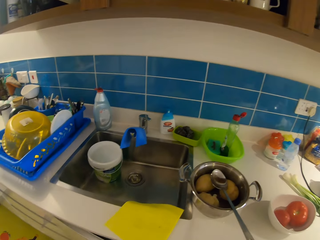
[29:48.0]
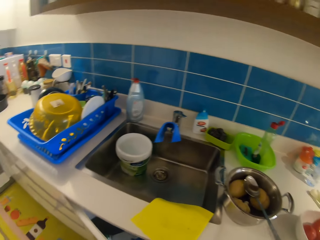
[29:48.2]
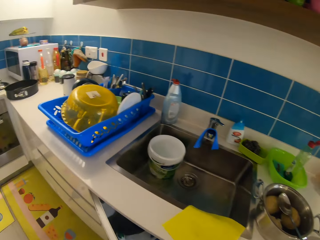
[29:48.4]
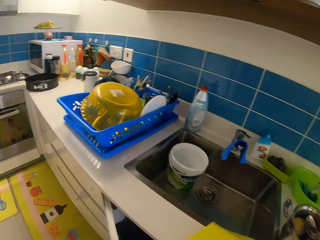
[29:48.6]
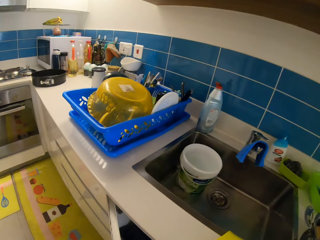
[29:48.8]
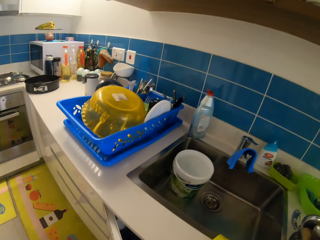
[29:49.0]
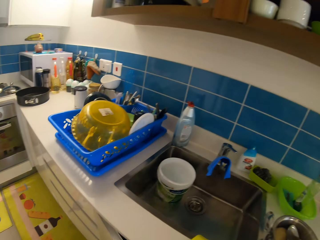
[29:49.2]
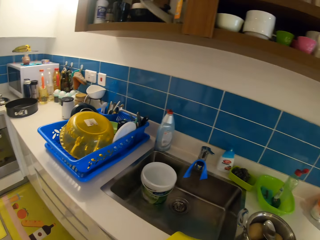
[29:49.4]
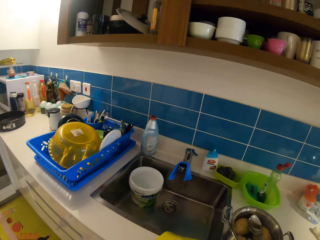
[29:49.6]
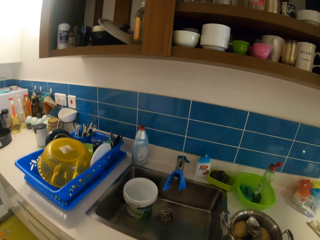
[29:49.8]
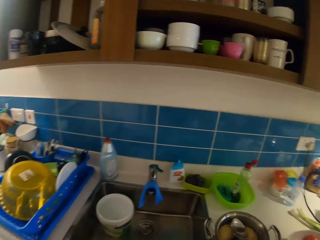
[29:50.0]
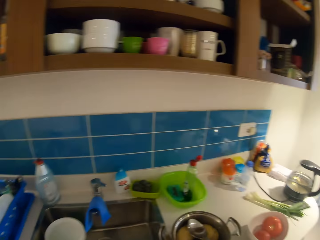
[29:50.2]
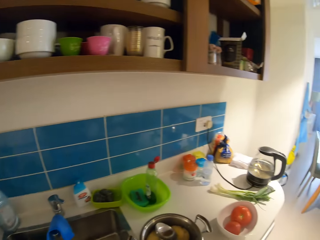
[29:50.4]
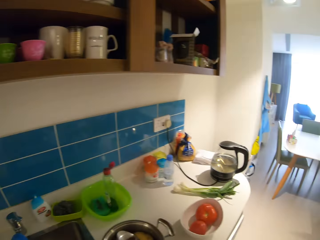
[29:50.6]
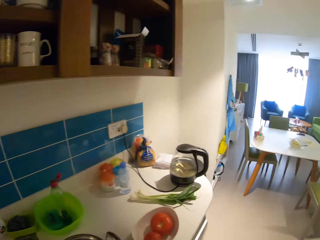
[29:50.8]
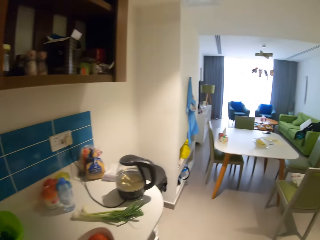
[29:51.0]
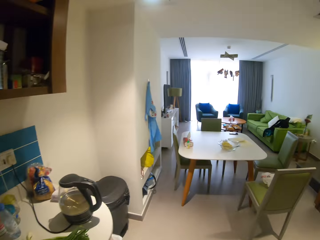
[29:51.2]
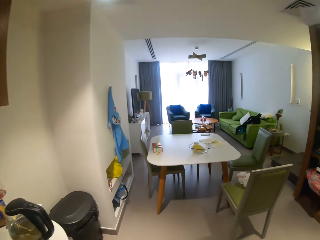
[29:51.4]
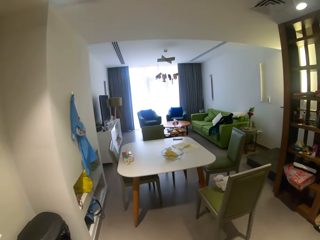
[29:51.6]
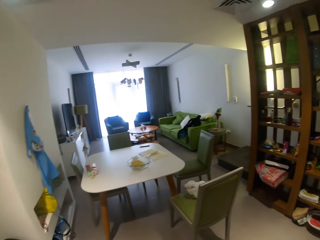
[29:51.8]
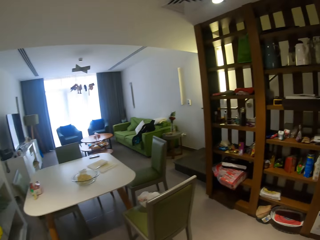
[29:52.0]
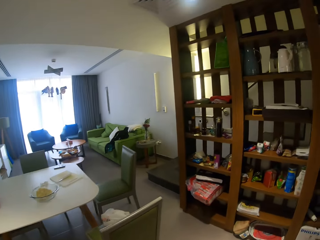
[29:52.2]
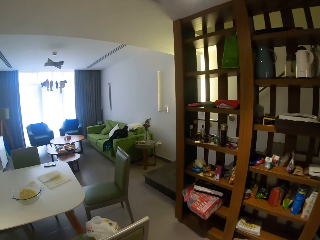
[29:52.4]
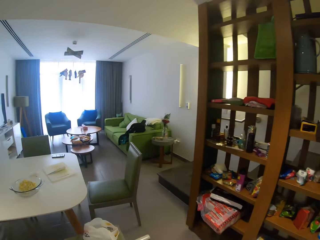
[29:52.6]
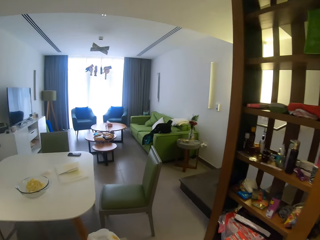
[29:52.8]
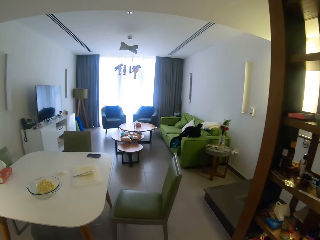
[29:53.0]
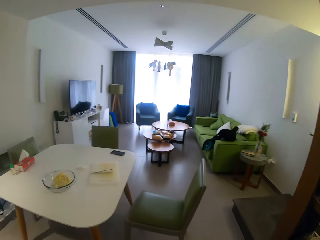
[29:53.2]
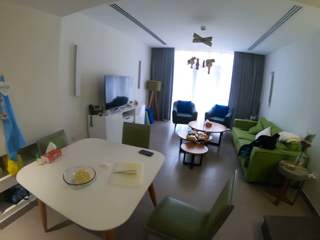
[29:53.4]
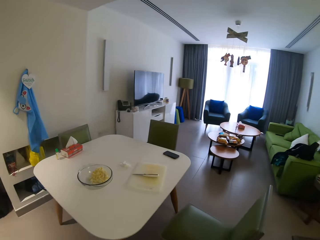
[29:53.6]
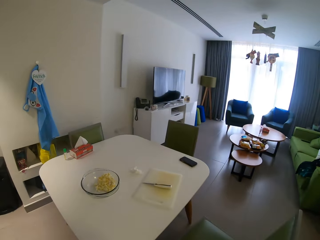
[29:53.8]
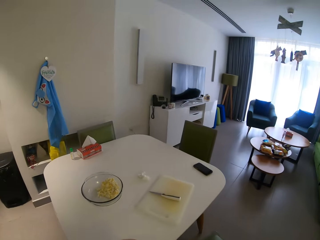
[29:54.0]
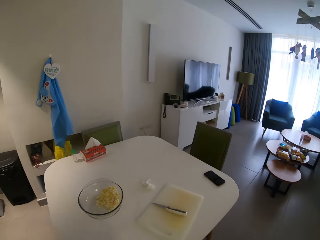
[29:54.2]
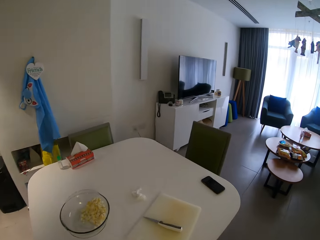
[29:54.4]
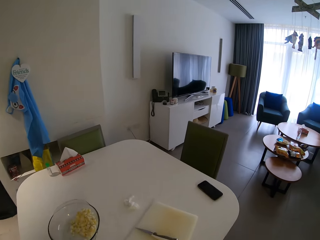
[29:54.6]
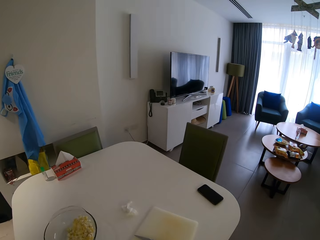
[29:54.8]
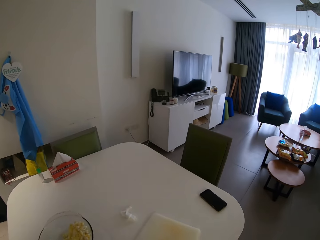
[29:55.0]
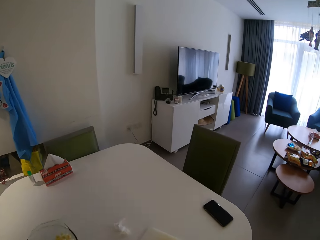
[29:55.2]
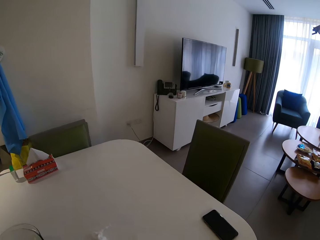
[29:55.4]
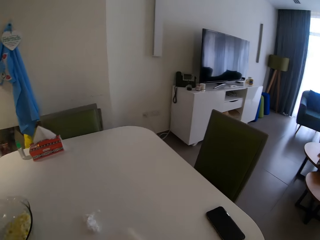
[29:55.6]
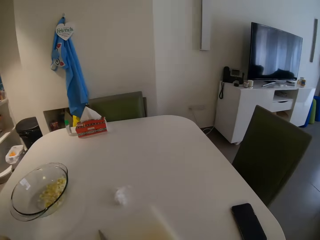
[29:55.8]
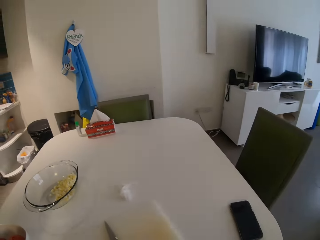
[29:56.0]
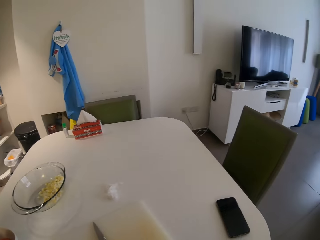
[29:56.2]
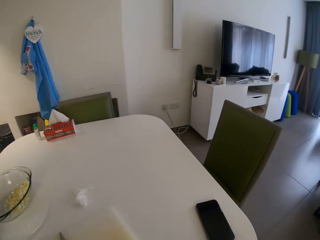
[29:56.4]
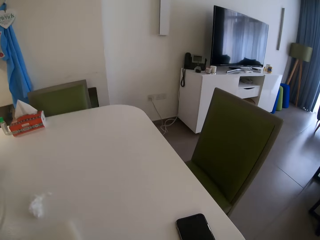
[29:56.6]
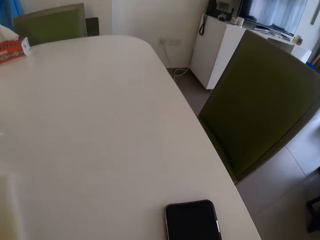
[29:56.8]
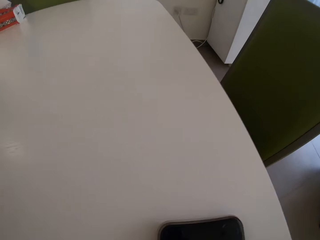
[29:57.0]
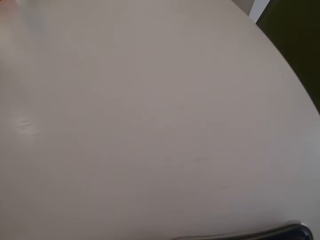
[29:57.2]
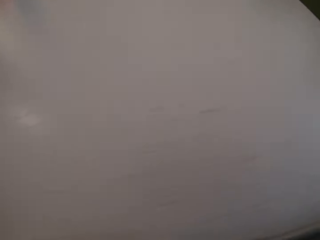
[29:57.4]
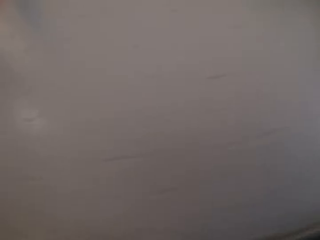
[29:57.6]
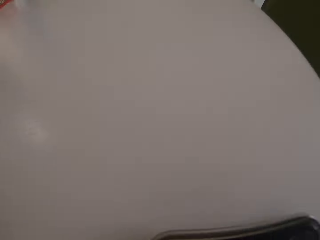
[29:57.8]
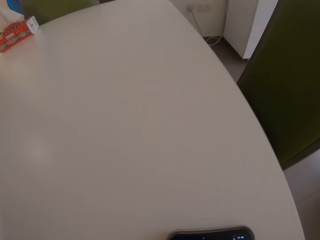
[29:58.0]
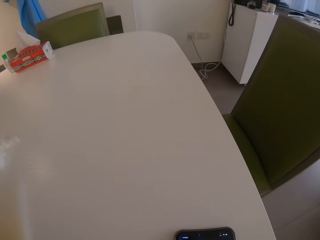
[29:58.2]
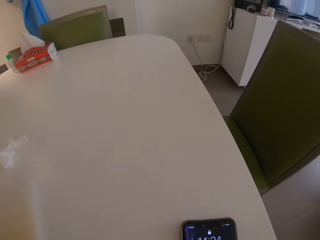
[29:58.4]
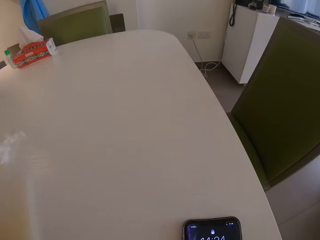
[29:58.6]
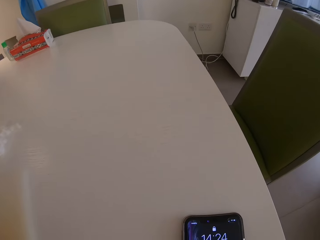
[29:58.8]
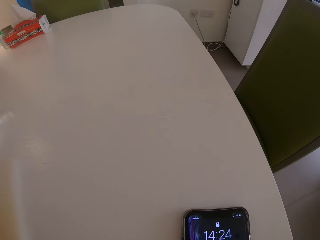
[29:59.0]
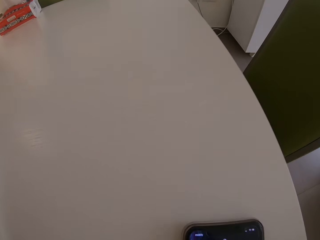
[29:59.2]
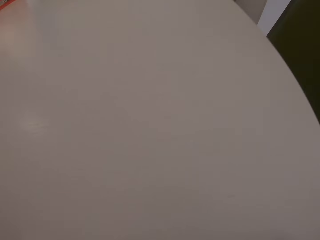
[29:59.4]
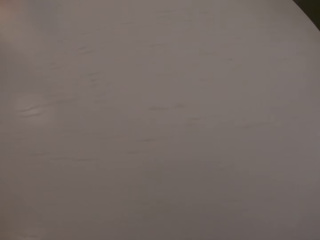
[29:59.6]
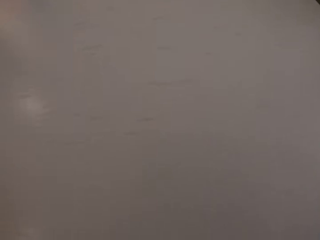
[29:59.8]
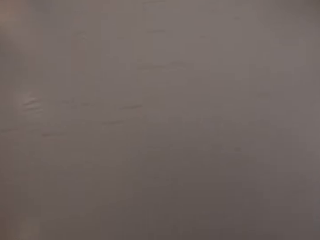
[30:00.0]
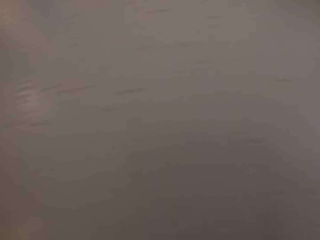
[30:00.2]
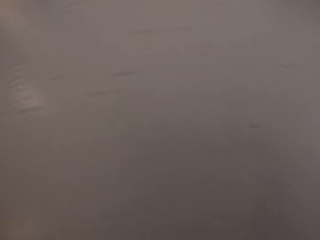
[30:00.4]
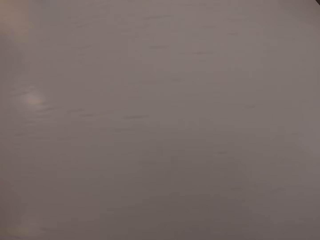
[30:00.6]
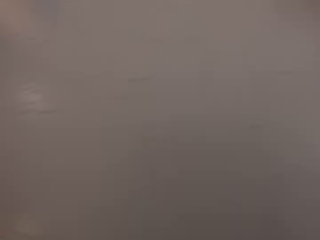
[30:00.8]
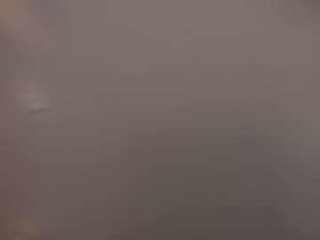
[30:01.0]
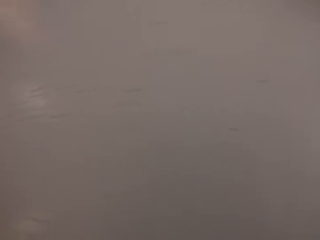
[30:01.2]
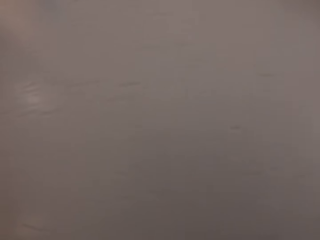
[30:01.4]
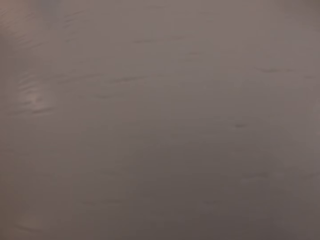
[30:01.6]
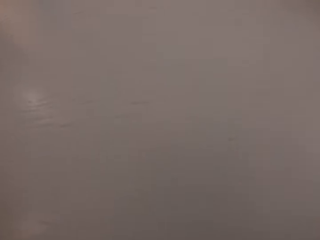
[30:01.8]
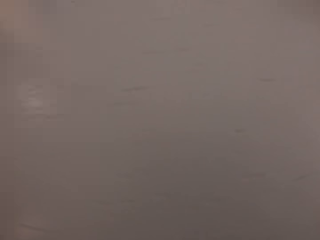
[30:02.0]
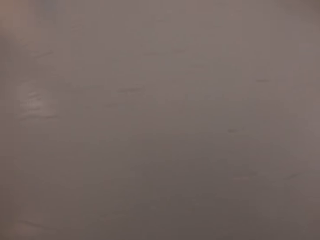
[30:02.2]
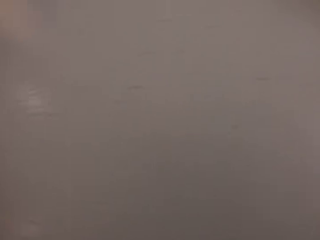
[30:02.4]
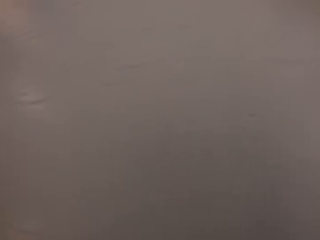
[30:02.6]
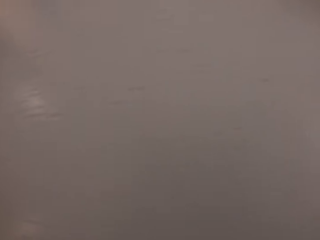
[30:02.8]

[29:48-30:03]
The camera wearer opens the shelf beneath the sink with her left hand. She puts the nylon in the shelf with her left hand. She closes the shelf beneath the sink with her left hand. She walks around the house. She takes the bowl from the counter with her left hand. She drops the bowl on the table with her left hand. She sits on a chair. She looks at the table. She plays music on the phone.

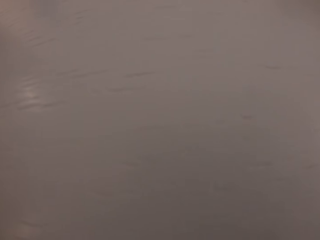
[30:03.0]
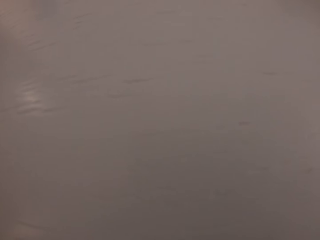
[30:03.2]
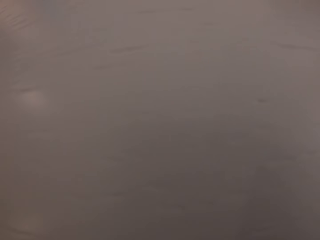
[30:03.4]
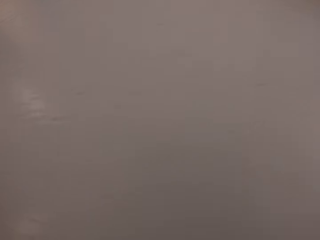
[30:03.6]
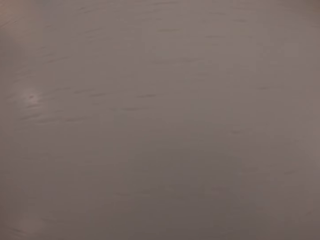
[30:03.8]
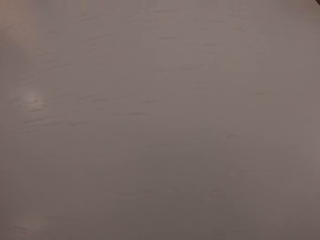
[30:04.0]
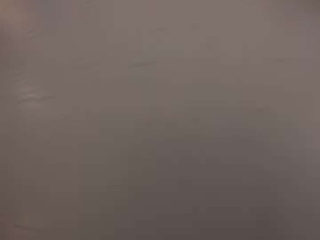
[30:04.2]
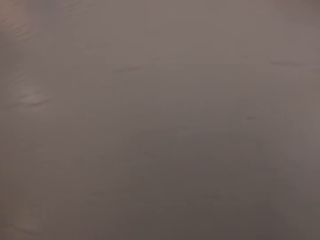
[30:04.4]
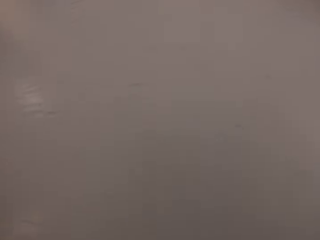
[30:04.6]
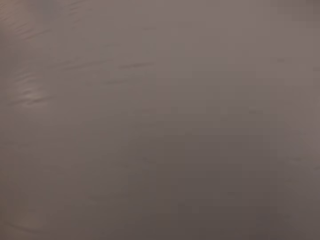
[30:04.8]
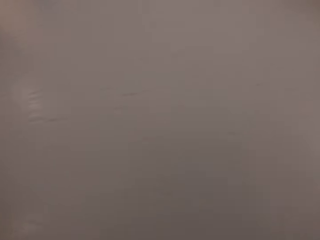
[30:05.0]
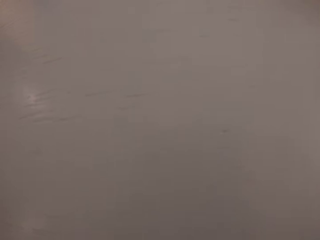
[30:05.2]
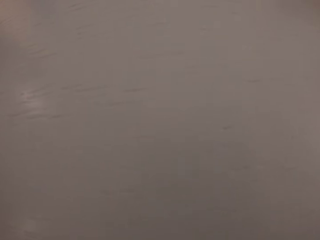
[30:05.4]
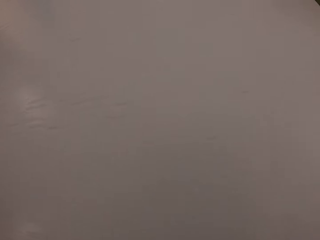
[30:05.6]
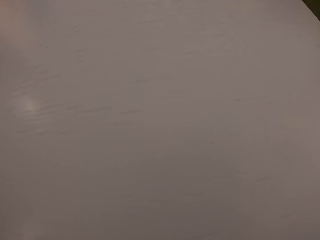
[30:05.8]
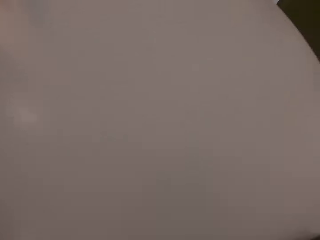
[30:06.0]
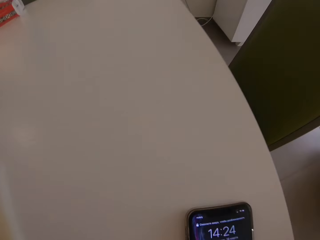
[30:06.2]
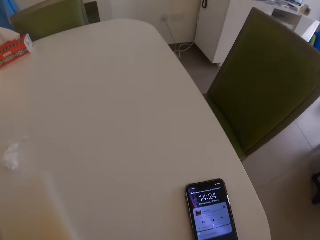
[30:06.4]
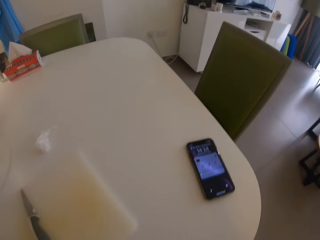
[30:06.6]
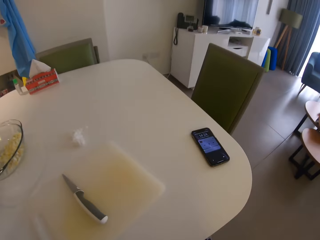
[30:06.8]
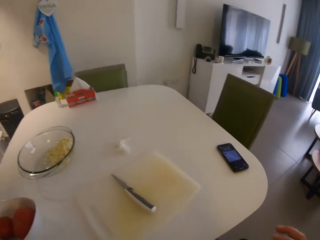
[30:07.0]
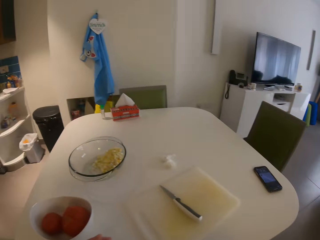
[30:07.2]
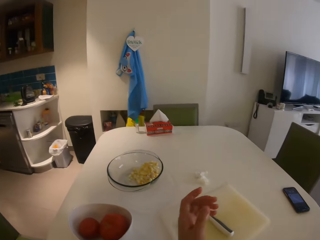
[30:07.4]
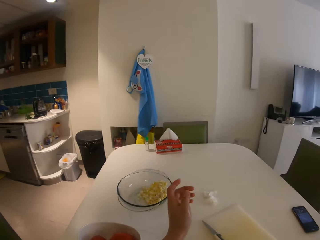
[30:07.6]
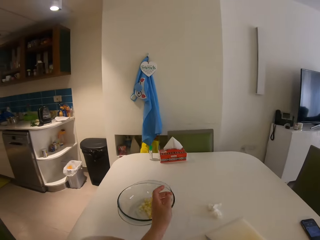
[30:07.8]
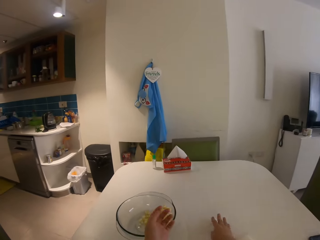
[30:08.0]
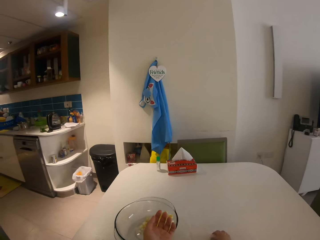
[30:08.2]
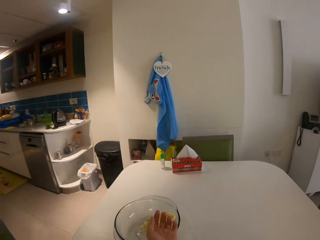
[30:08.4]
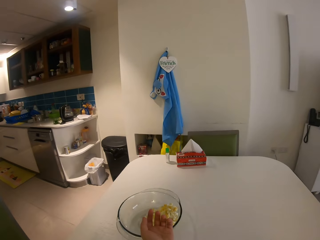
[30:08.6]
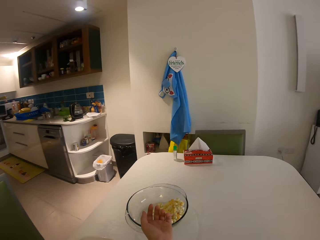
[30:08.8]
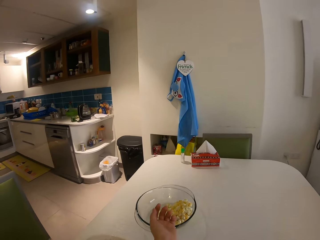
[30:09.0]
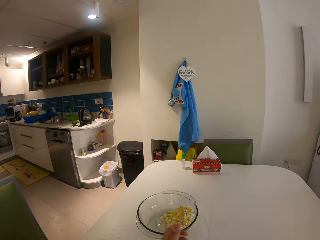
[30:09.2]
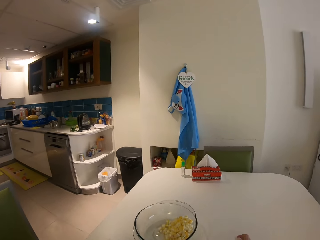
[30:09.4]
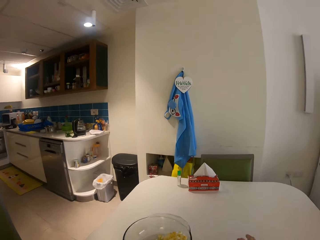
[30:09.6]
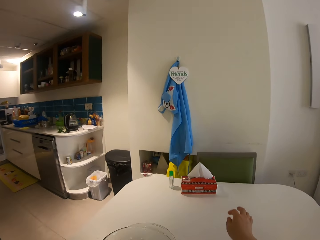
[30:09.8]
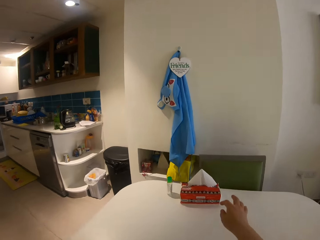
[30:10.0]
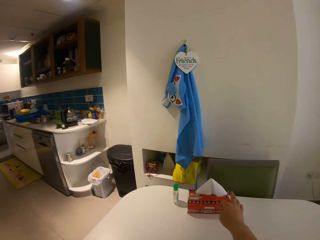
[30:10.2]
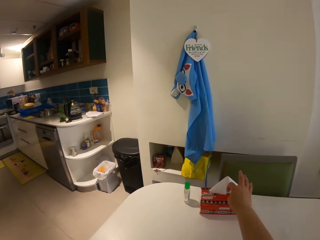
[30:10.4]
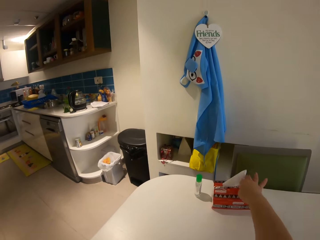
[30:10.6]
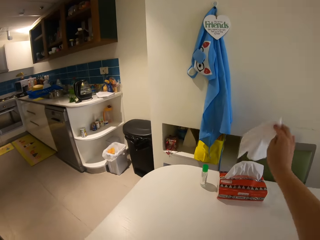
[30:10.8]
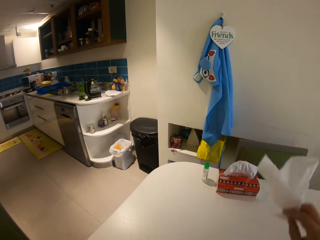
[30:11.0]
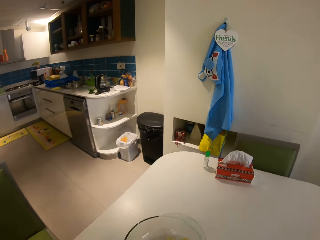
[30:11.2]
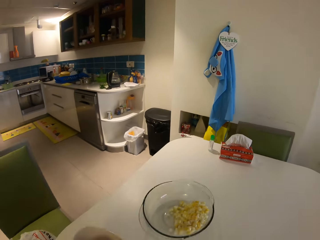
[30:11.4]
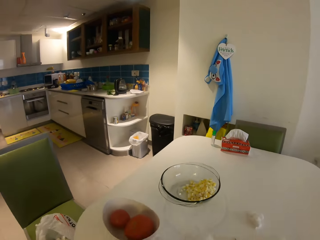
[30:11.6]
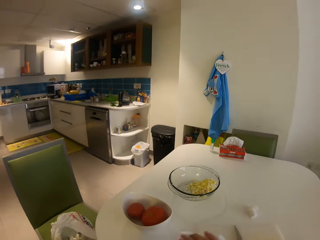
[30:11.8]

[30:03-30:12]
The camera wearer picks up a paper towel from the table. She picks up a tissue from the table with her right hand.
